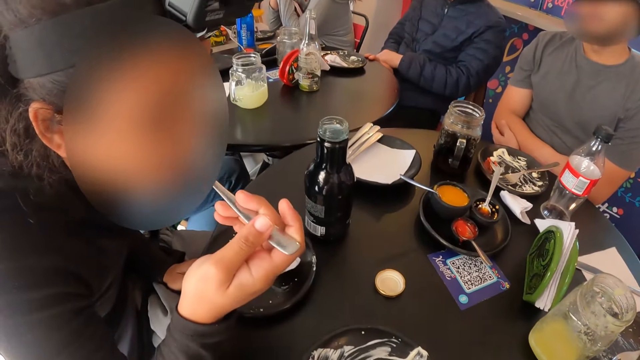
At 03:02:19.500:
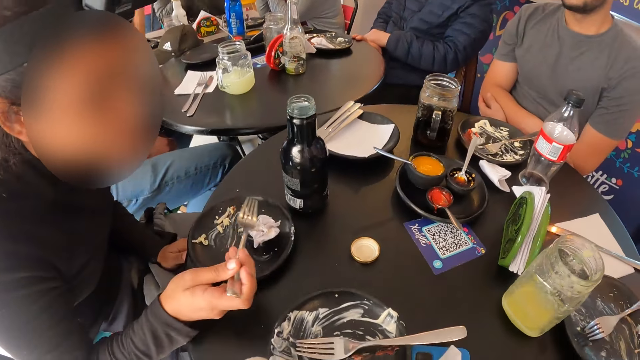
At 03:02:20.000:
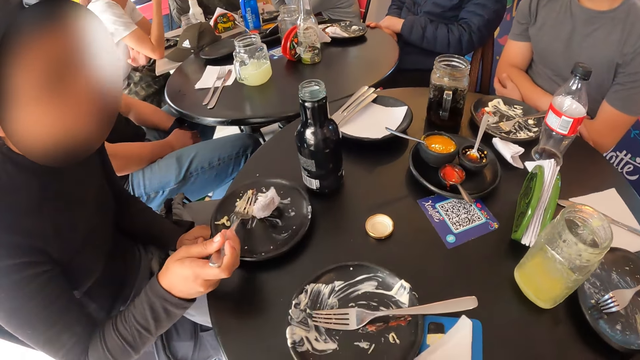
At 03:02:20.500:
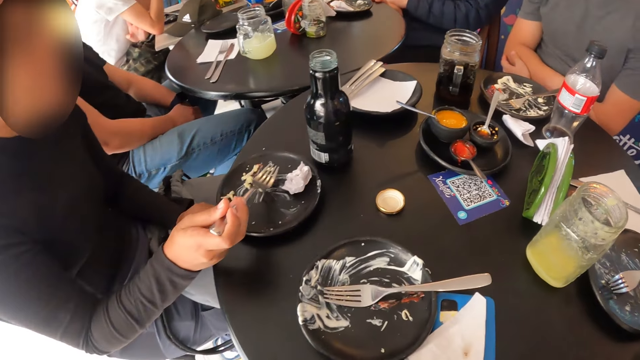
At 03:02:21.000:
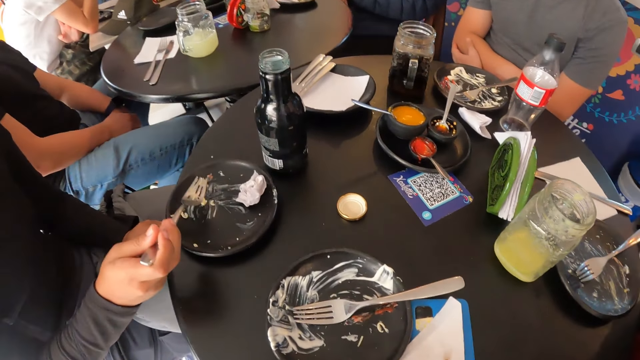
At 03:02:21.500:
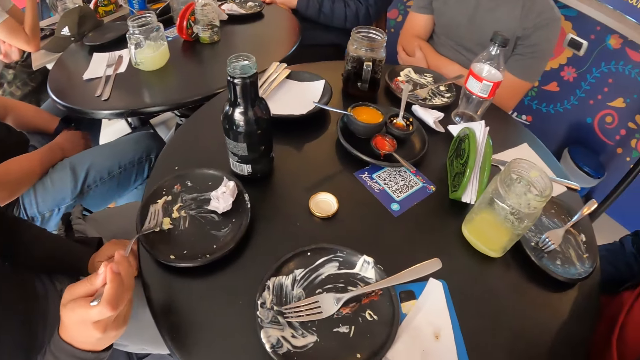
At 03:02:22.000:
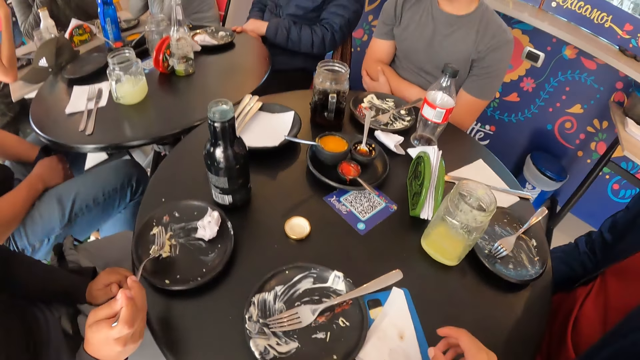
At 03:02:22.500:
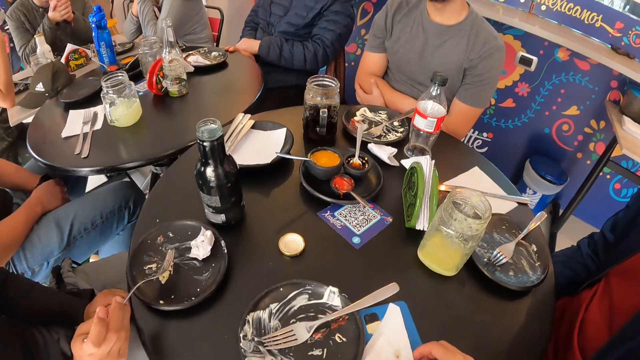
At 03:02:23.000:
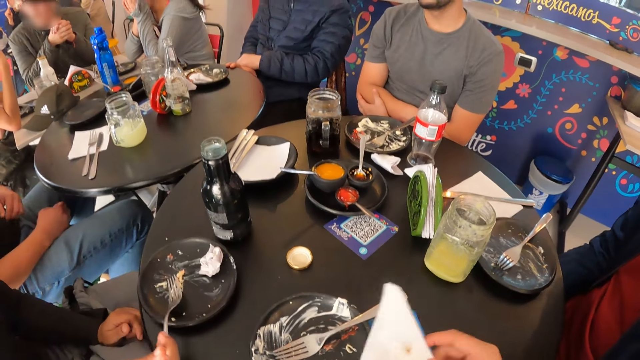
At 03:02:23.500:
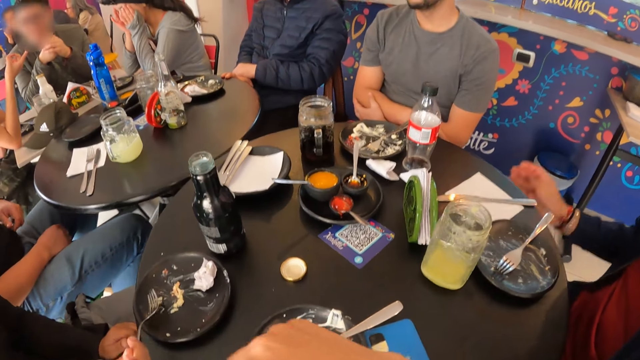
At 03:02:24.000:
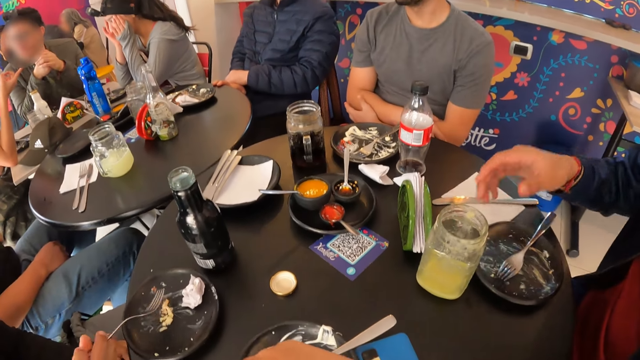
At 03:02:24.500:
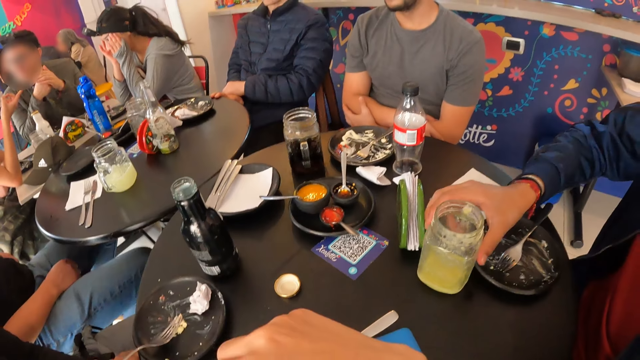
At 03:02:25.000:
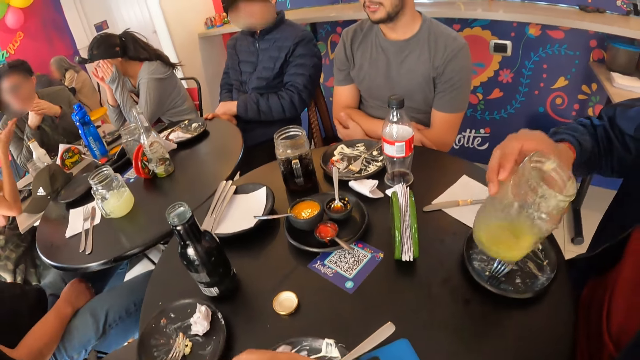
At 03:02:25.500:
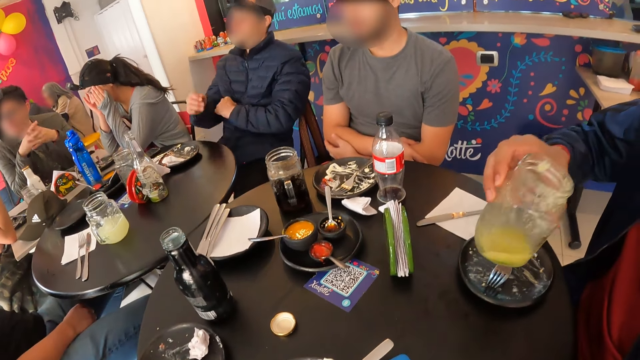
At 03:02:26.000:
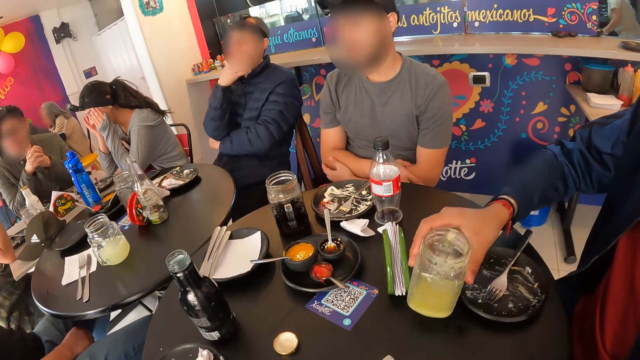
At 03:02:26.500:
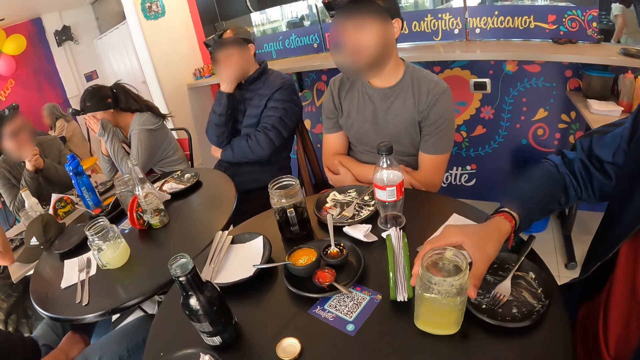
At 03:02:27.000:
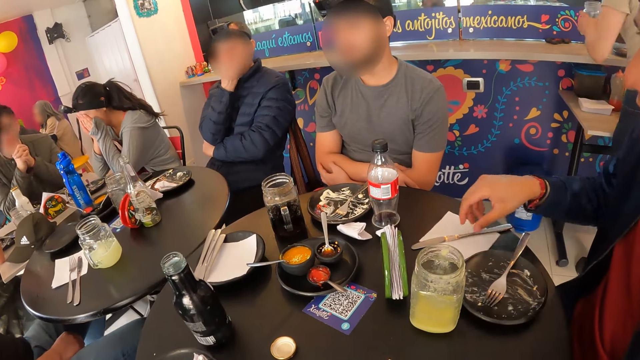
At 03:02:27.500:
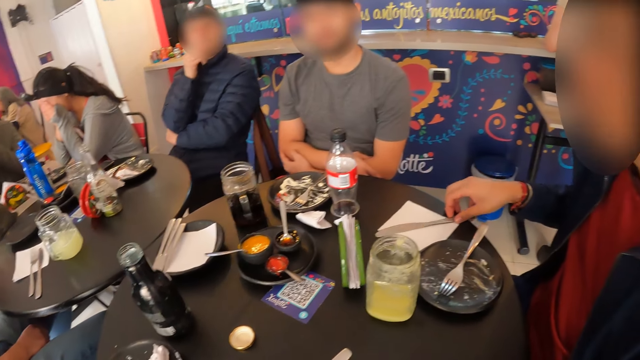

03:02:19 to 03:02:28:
The woman eats the tacos on the fork in her right hand. She picks some tacos from the plate with the fork in her right hand. The camera wearer picks a tissue paper or serviette from the table with his right hand. A man picks the cup of juice on the table with his right hand. Another woman touches the face. The man shakes the cup of juice in his right hand. A person gestures. The camera wearer wipes the plate with the serviette. Another person touches the face. The man drops the cup of juice on the table with his right hand.

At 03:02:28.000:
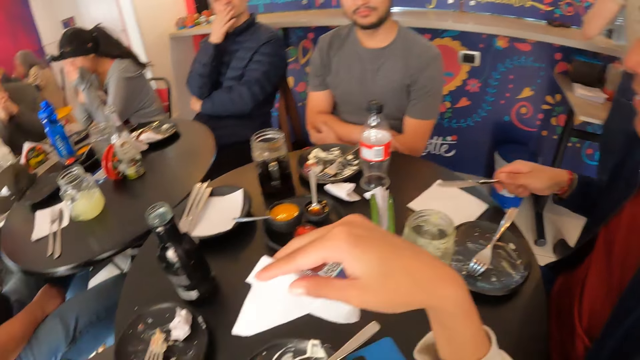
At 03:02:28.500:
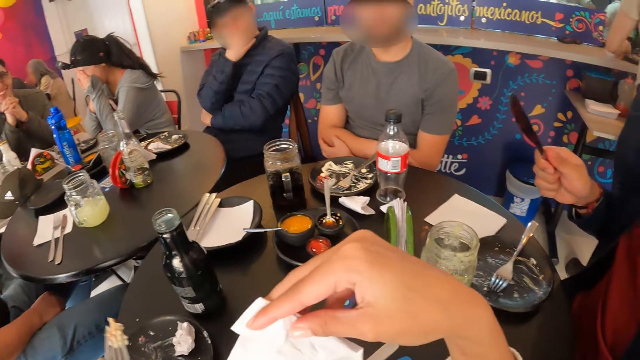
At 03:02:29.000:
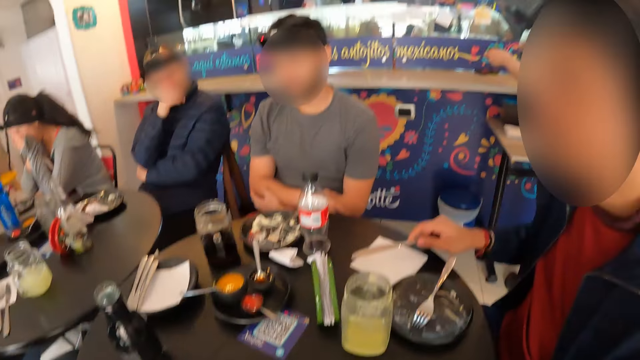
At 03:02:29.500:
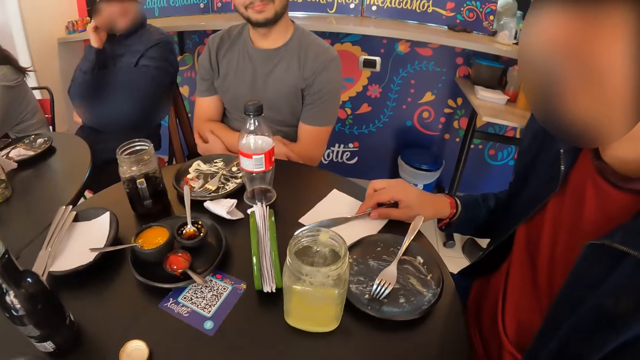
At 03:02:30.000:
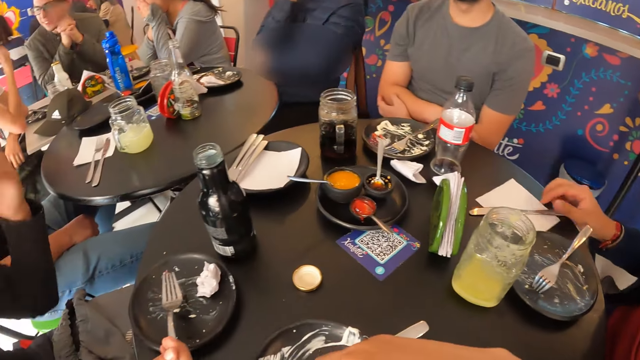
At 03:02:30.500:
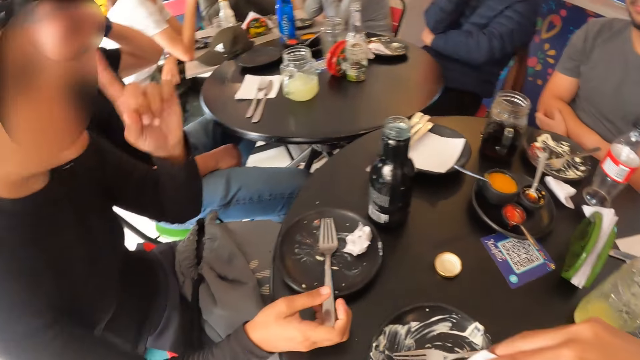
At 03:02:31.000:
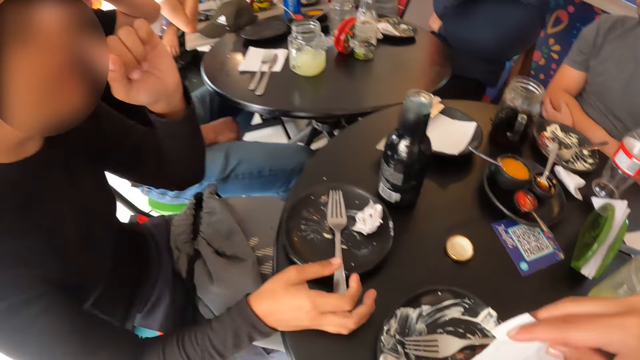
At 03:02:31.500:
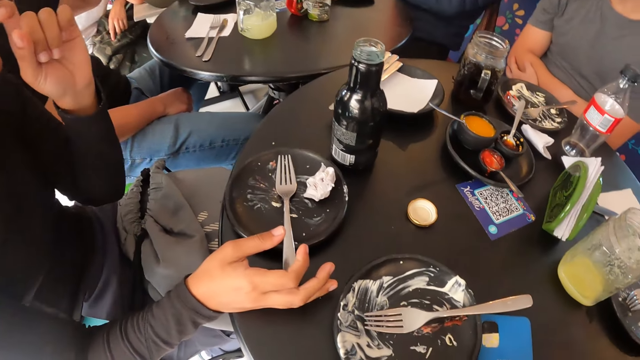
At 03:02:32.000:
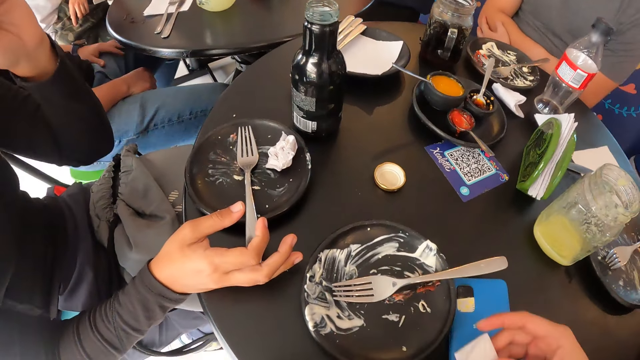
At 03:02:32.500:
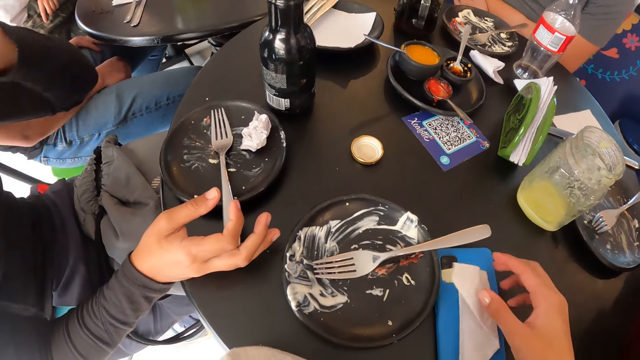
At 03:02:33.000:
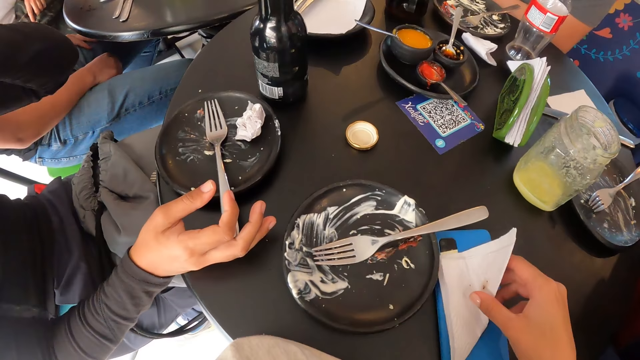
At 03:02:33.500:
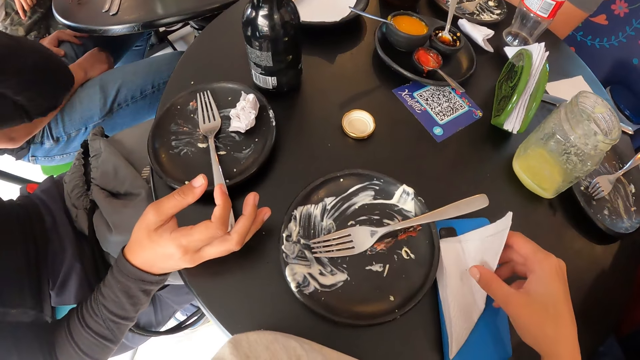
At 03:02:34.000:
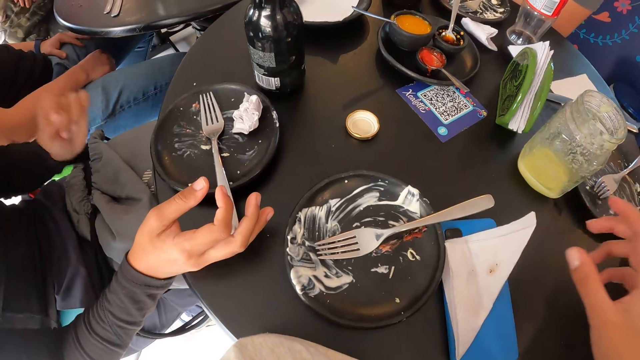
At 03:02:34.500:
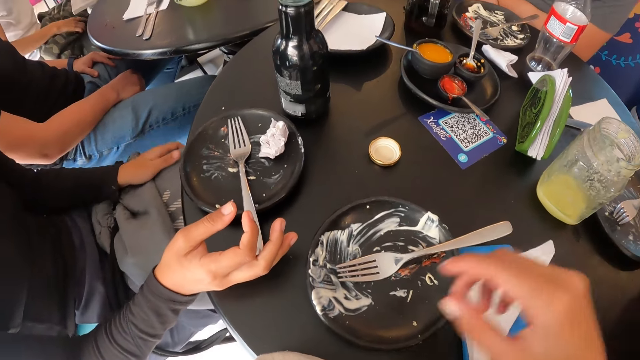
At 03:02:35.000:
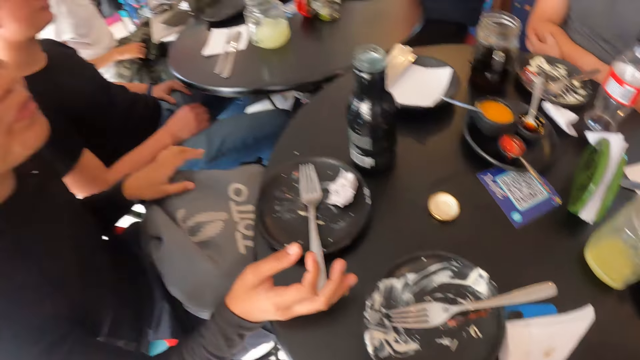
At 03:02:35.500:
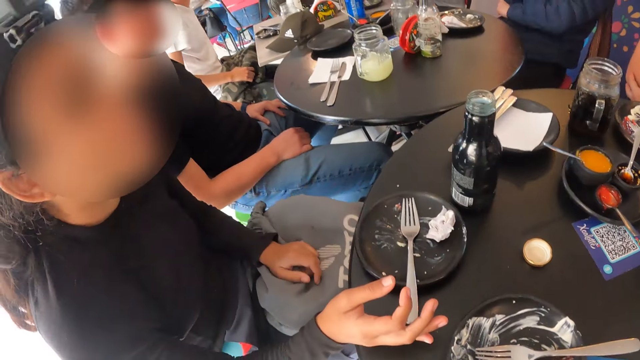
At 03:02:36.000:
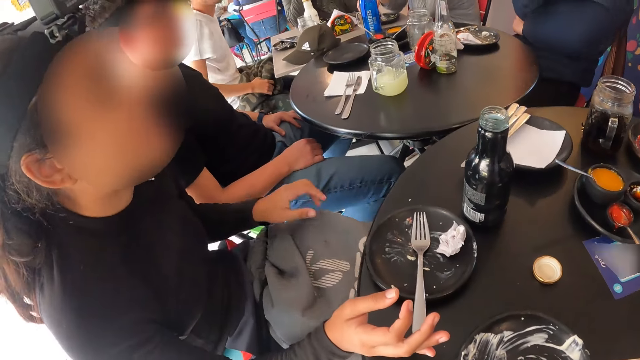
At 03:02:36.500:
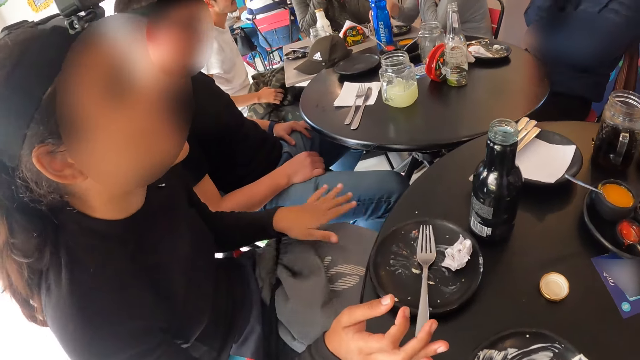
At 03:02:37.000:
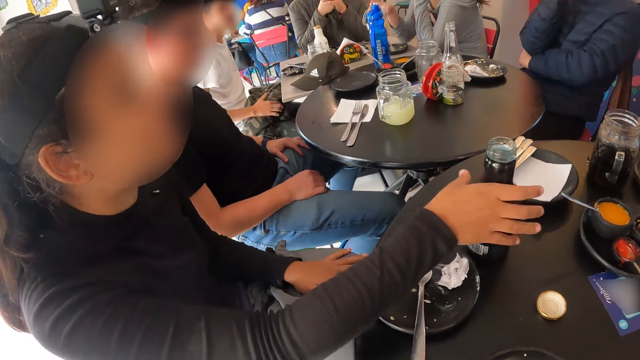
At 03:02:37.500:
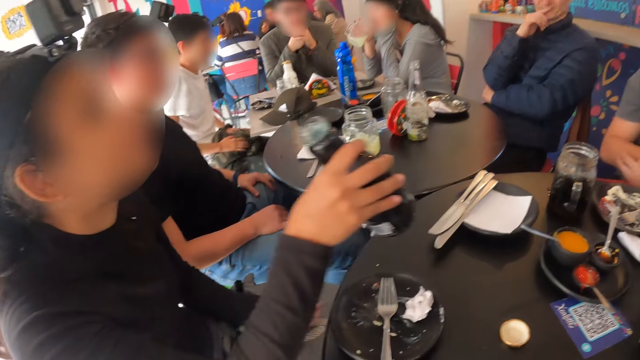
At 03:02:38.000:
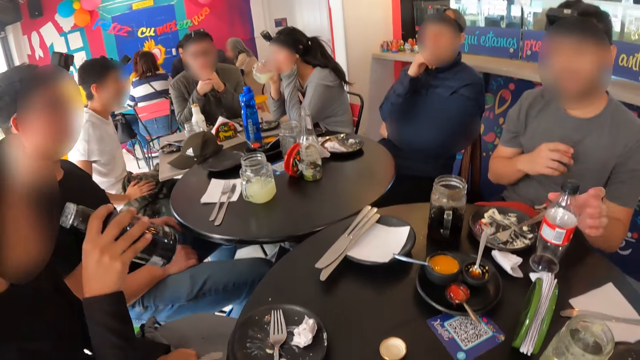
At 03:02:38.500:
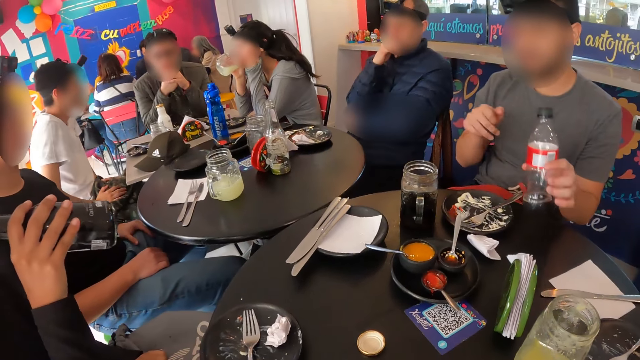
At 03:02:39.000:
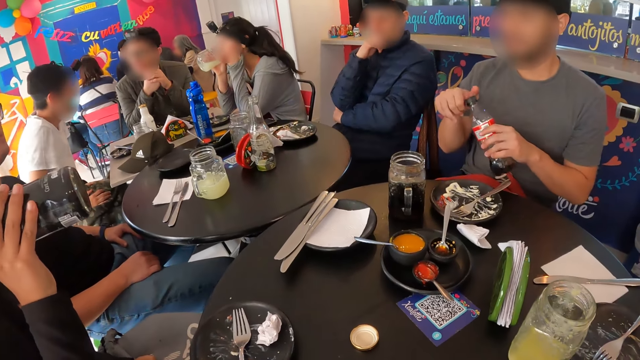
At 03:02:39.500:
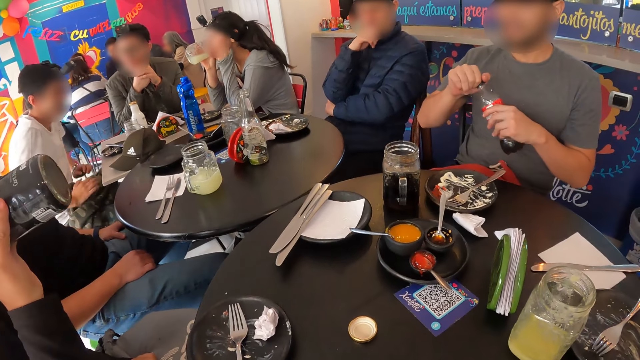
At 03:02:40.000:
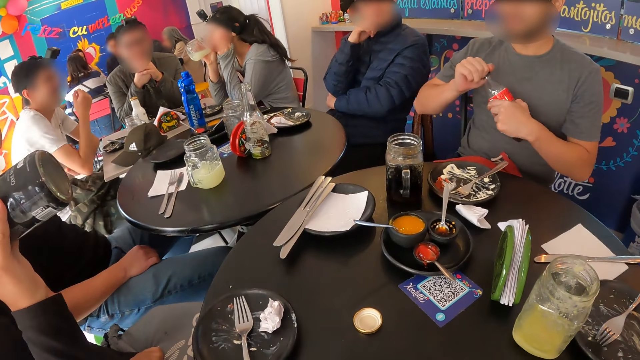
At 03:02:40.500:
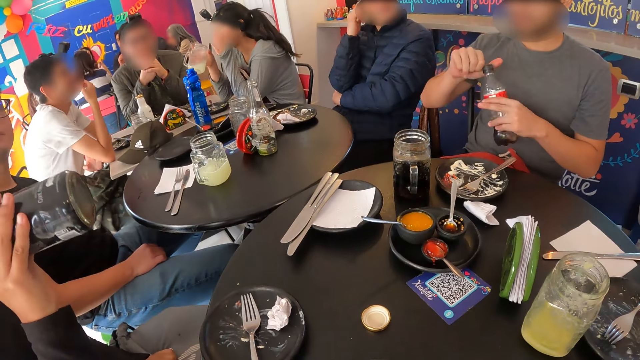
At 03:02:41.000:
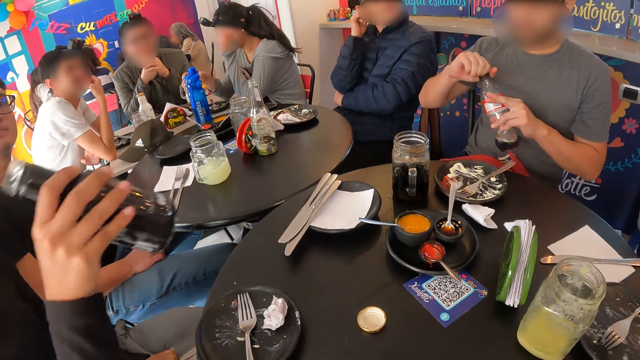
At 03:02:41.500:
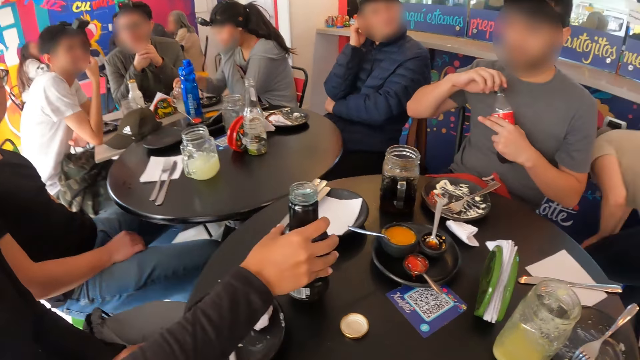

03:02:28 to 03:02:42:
A man picks up a table knife on the table with his right hand. The man gestures with the table knife. The man drops the table knife on the table with his right hand. A woman gestures. The camera wearer drops the tissue paper on the table with his right hand. The woman moves clothes on the laps and shakes her head. Another woman picks up the cup of juice on the table with her right hand. The first woman picks up the bottle of soda on the table with her right hand. The other woman drinks the juice in the cup of juice in her right hand. The first woman drinks soda from the bottle of soda in her right hand. Another man picks up a bottle of soda on the table with his left hand. The other man opens the bottle of soda cover in his left hand with his right hand.
